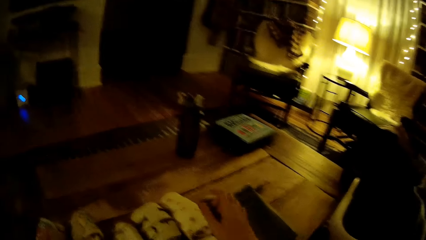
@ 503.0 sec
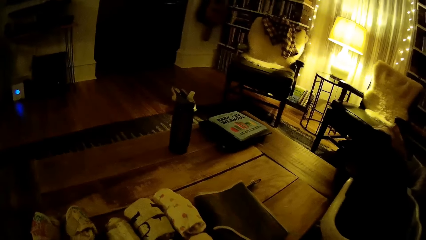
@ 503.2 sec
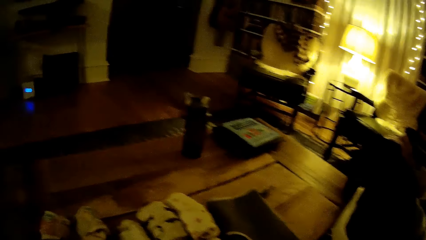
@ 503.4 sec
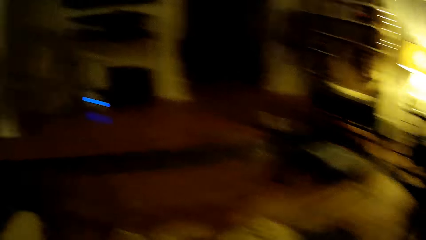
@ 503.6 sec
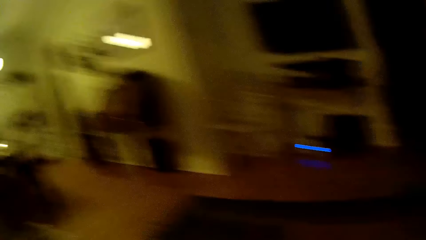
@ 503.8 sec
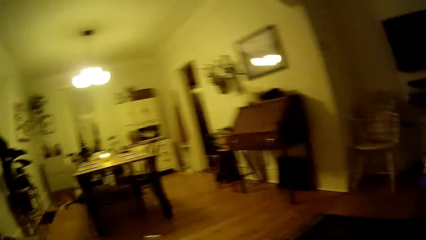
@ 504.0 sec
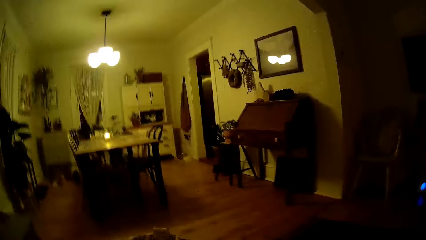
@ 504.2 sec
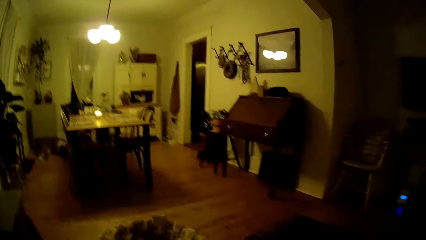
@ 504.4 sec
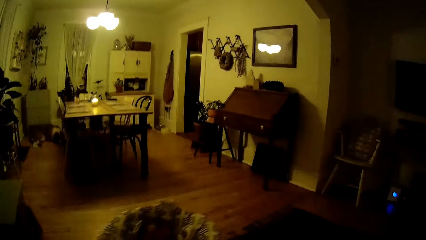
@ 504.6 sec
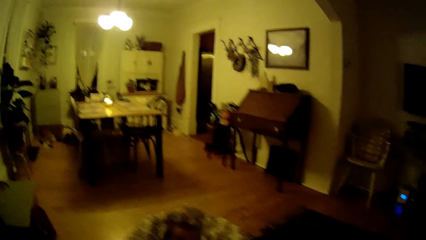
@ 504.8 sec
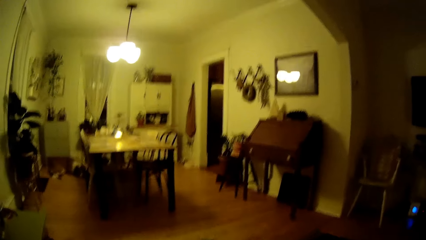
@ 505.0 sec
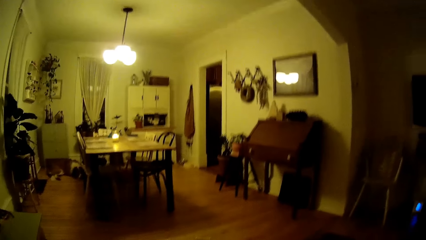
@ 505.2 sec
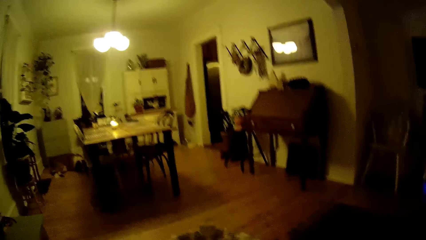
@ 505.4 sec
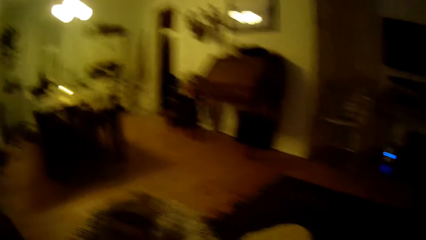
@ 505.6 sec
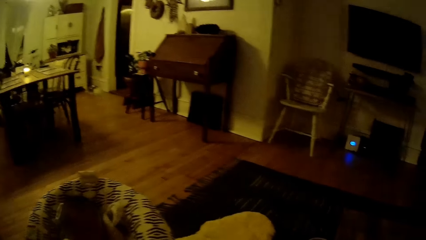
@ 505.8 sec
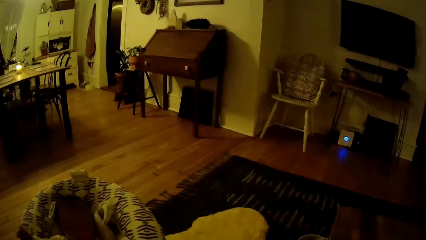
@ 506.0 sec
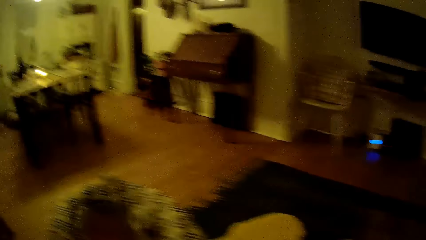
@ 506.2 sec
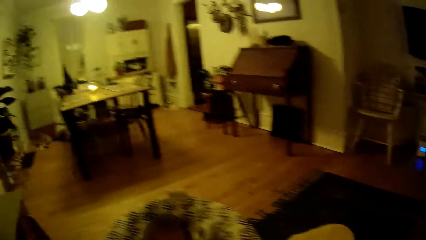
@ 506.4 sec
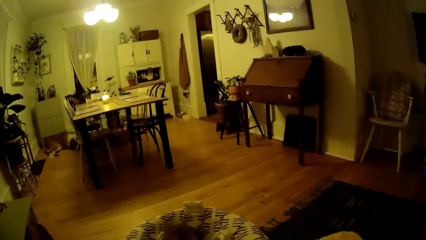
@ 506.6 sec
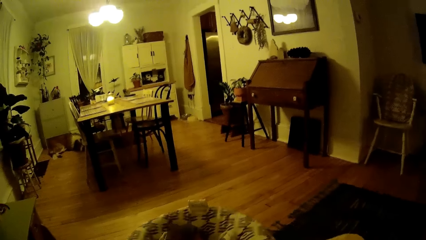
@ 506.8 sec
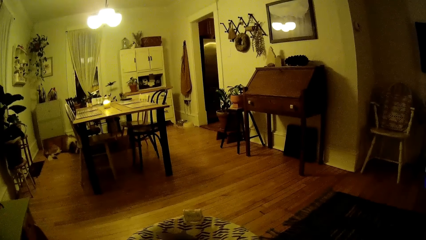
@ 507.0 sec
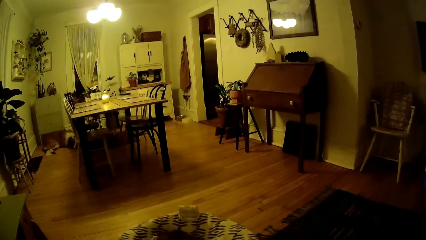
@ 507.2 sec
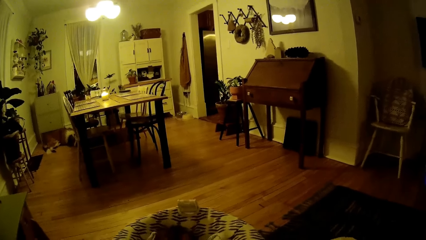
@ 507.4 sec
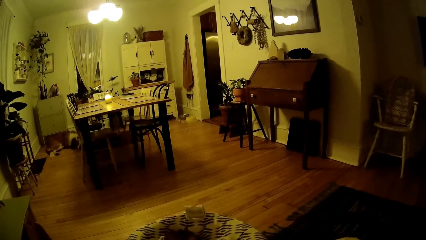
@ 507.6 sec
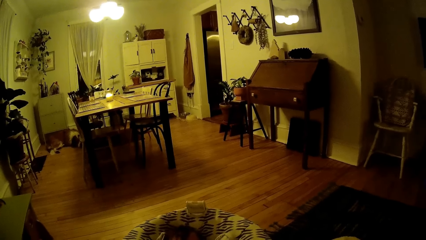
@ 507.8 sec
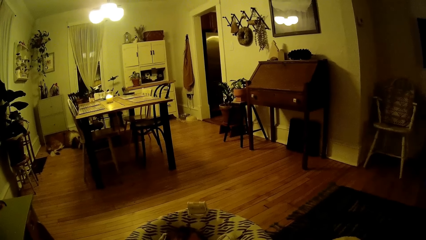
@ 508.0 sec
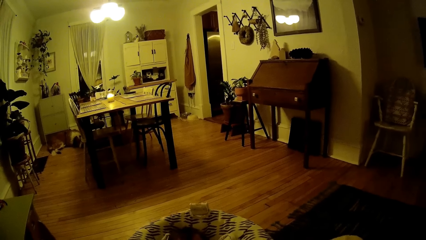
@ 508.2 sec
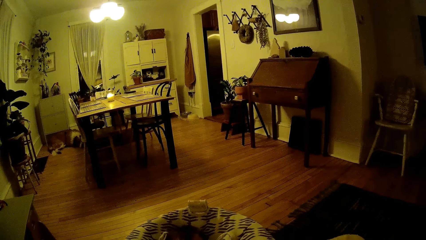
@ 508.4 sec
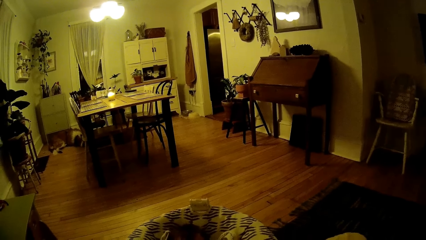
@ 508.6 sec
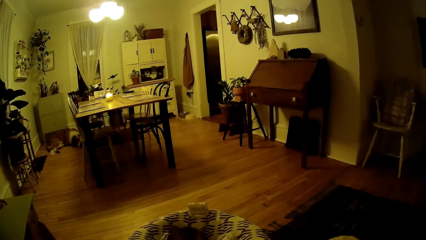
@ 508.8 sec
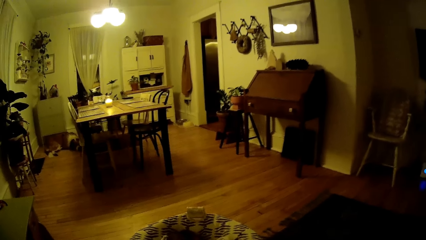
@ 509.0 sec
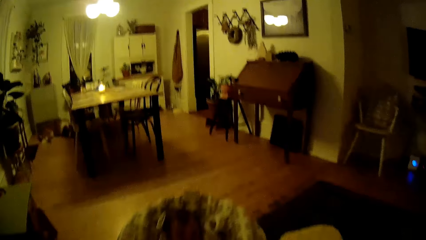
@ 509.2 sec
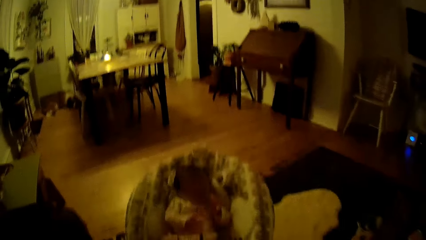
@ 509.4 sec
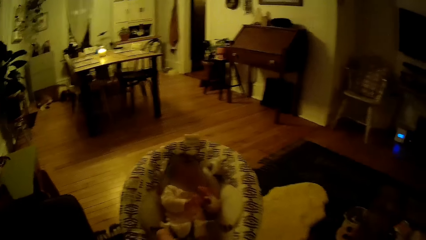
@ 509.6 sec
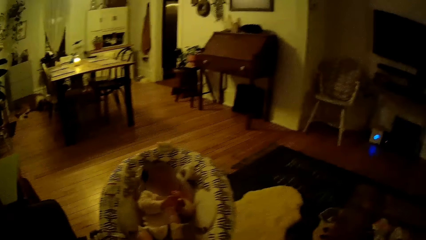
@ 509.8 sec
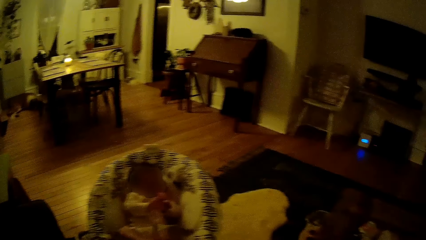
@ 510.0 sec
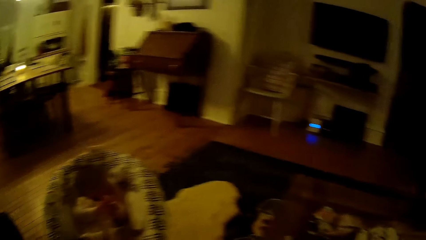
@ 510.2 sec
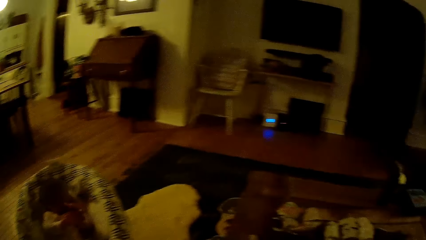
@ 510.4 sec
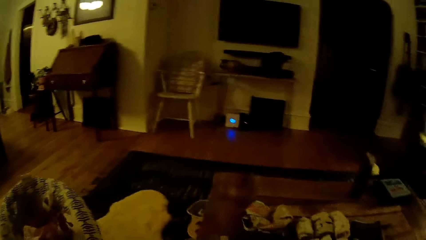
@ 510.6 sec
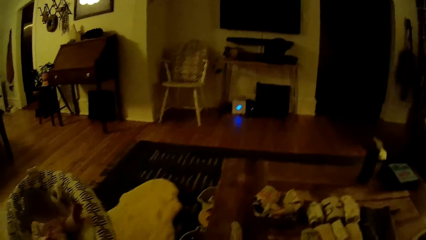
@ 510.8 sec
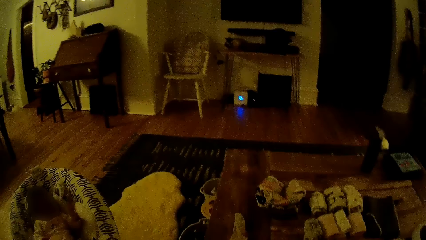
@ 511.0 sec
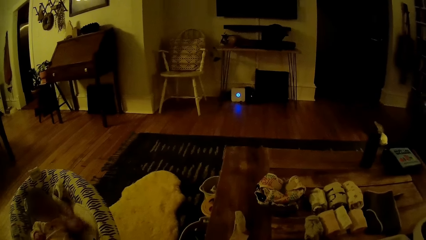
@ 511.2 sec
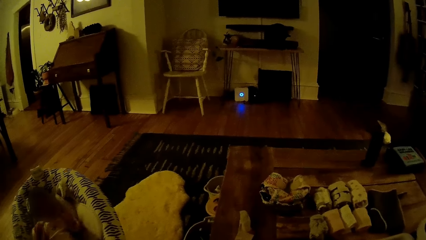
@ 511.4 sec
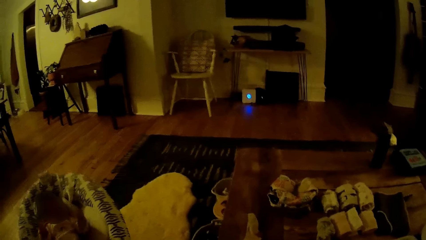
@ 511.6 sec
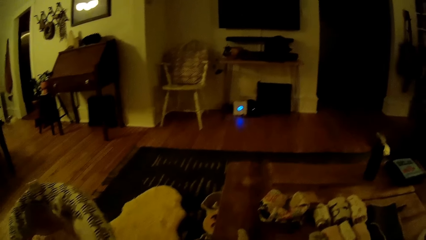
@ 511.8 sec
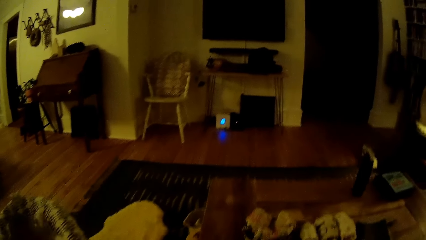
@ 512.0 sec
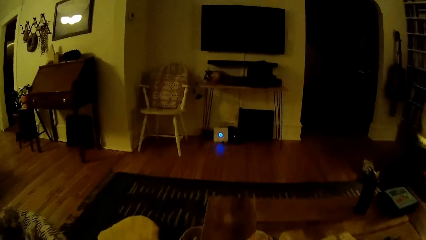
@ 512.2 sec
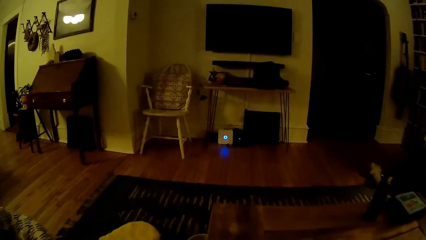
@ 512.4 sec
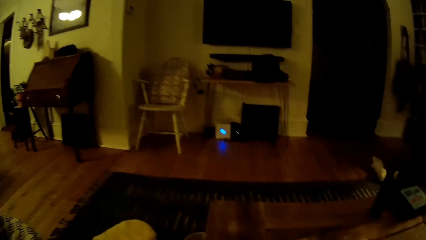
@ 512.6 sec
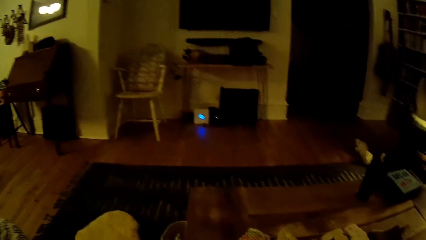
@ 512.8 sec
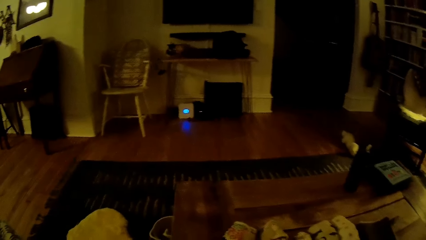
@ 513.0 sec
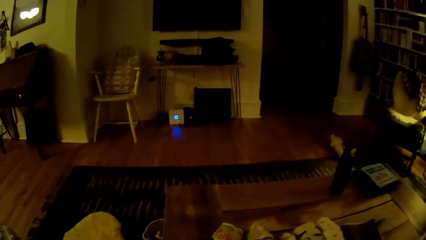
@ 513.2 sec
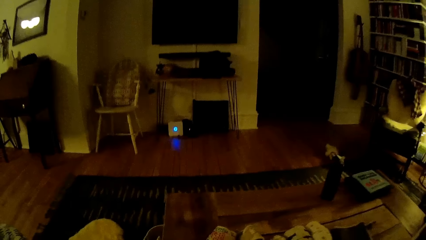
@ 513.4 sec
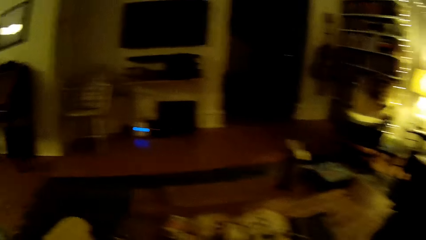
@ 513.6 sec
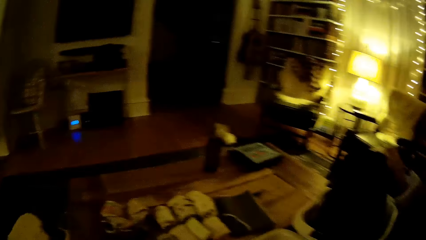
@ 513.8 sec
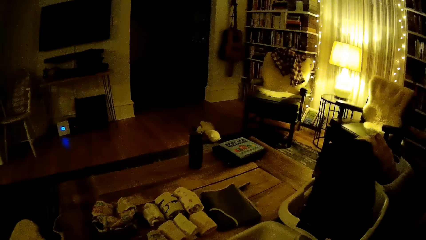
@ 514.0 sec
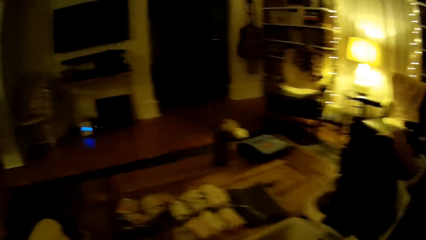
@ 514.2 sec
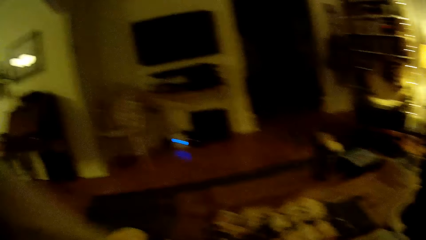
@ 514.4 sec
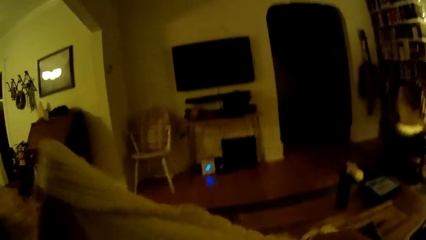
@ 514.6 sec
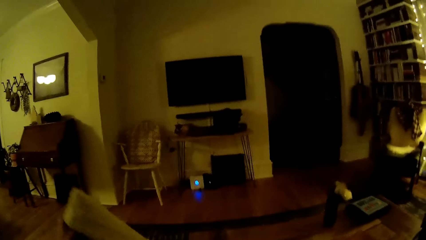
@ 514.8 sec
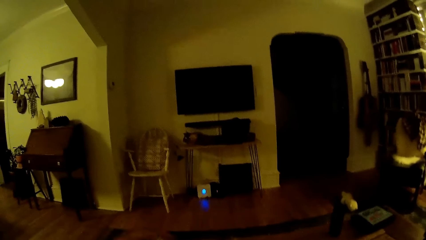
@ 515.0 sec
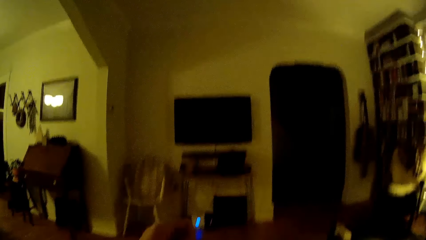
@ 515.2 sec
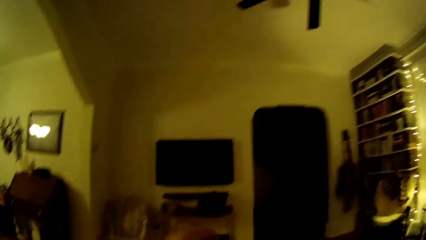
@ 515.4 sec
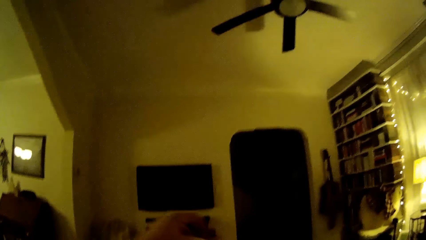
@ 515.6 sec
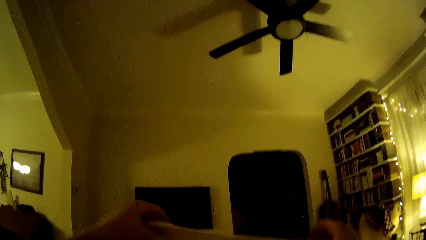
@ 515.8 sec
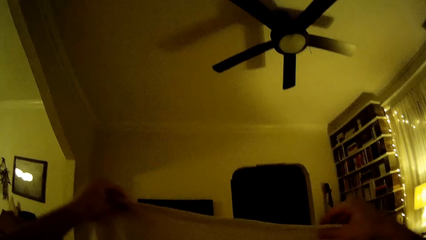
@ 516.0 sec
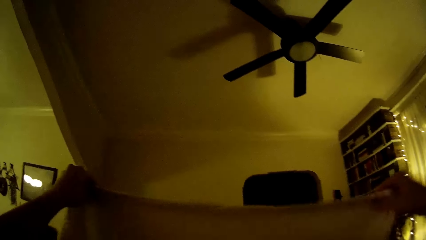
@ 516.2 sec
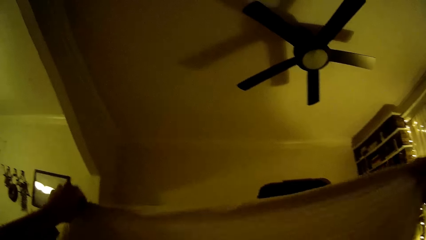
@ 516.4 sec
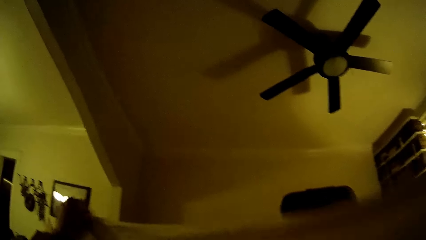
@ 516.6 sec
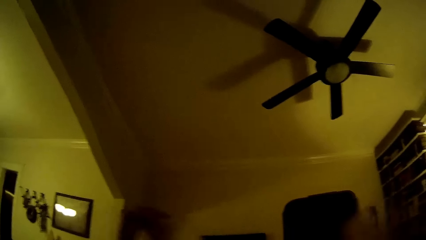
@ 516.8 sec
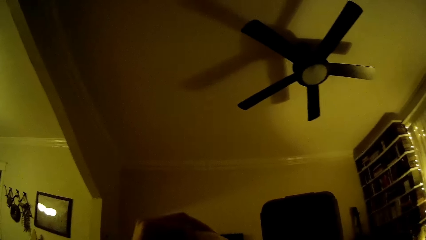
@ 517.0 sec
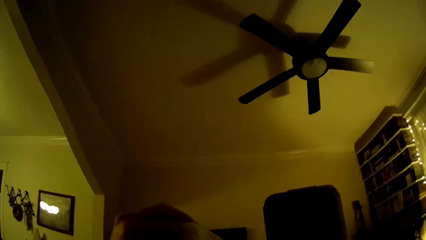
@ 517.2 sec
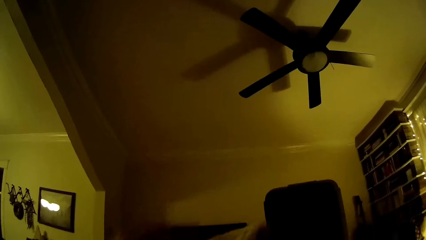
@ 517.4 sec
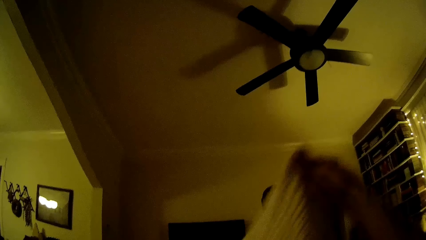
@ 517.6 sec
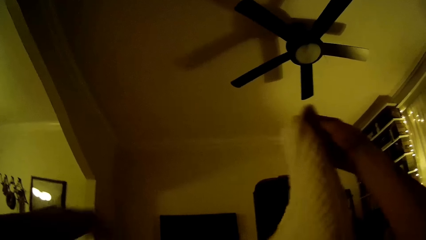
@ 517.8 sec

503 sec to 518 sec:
The camera wearer drops a pair of socks on a table with her right hand. She holds a cloth in her left hand. She looks up. She folds the cloth with both hands.
